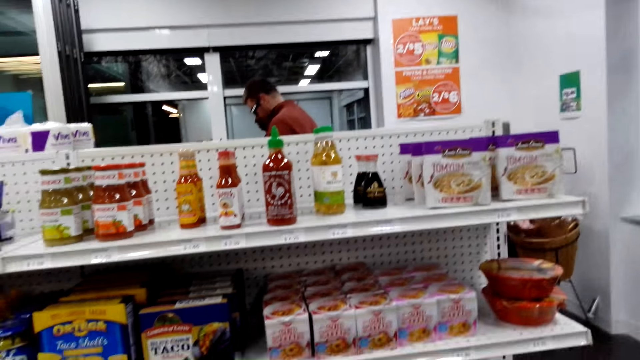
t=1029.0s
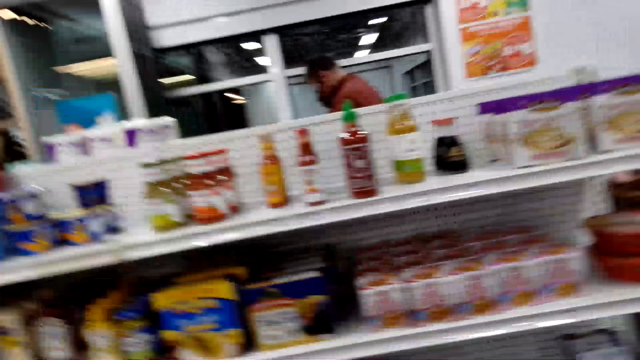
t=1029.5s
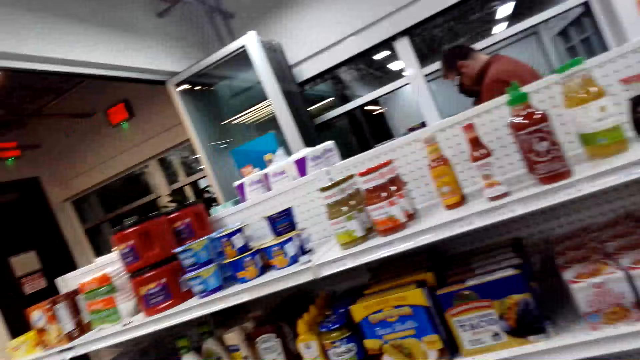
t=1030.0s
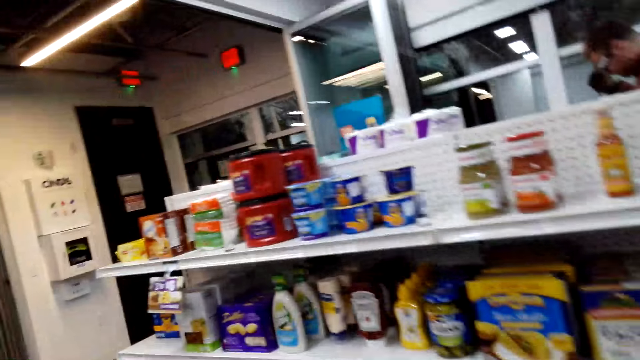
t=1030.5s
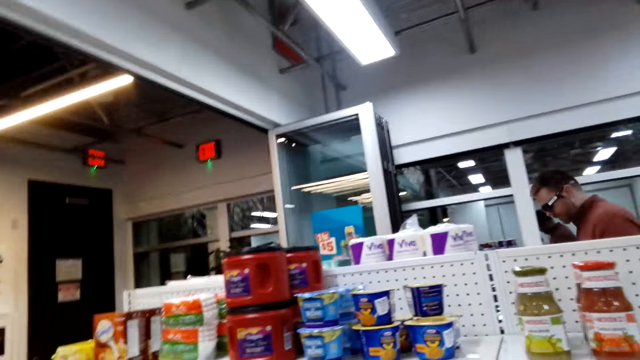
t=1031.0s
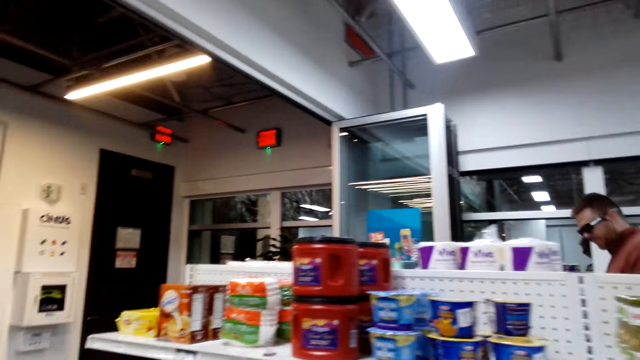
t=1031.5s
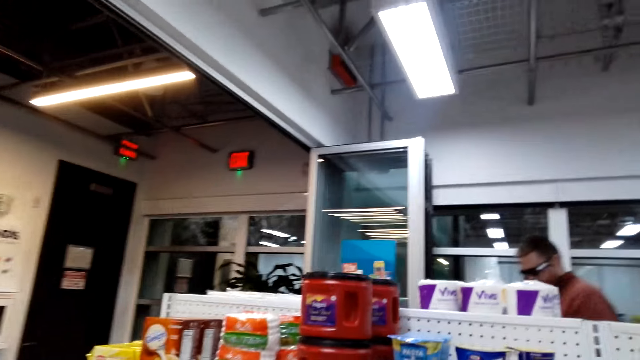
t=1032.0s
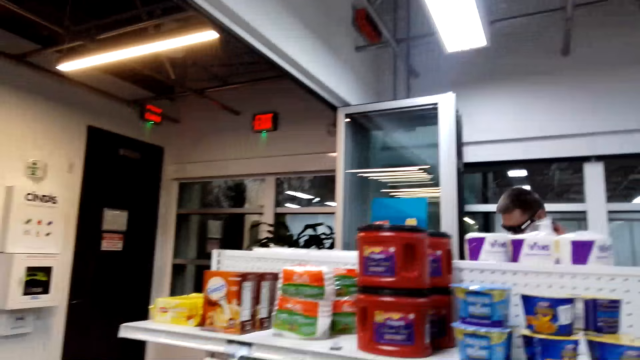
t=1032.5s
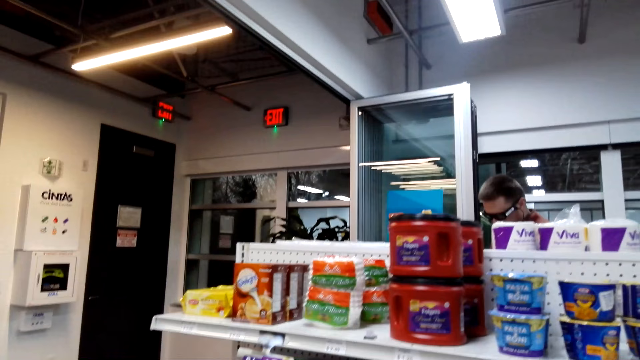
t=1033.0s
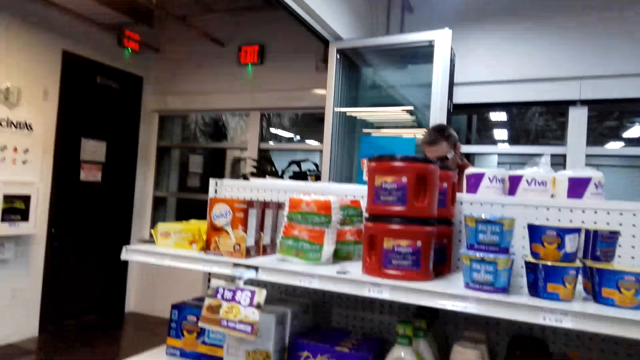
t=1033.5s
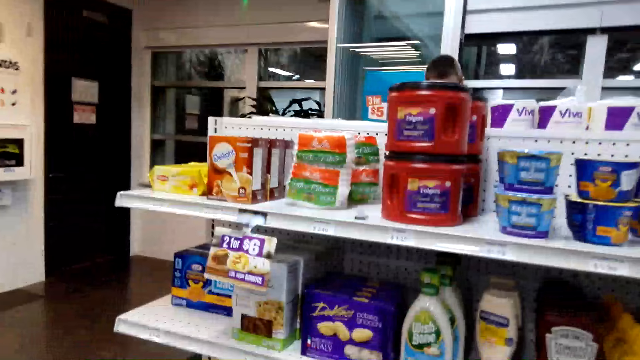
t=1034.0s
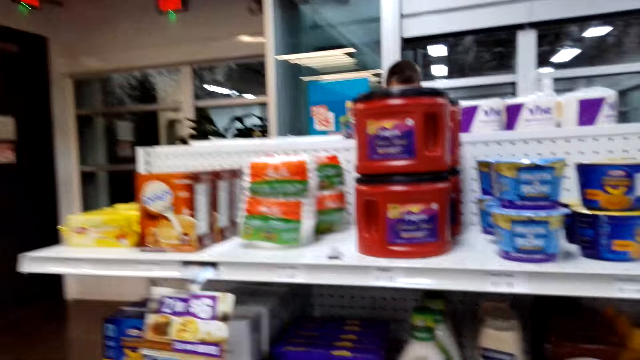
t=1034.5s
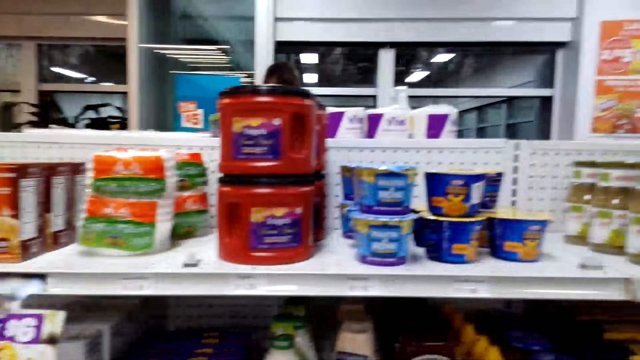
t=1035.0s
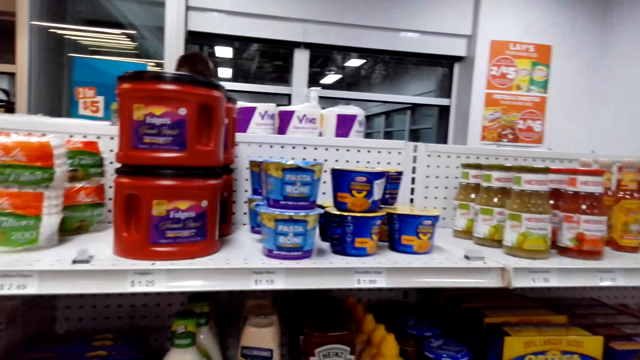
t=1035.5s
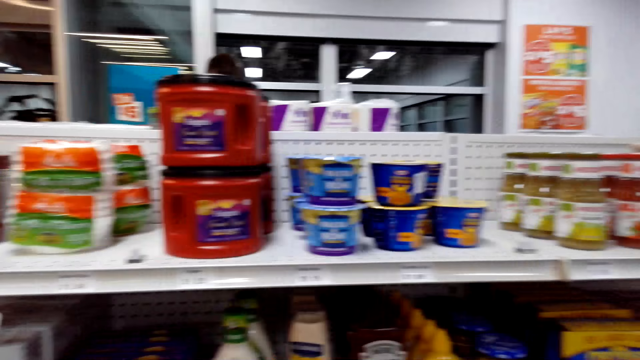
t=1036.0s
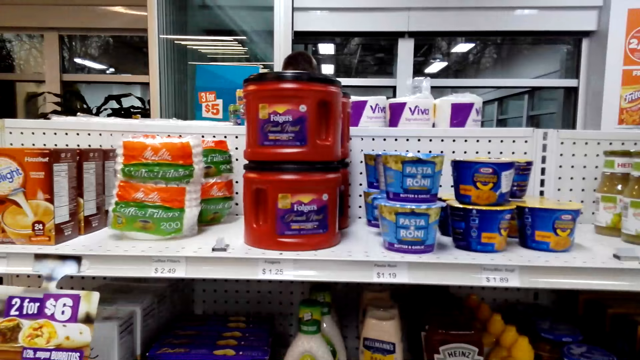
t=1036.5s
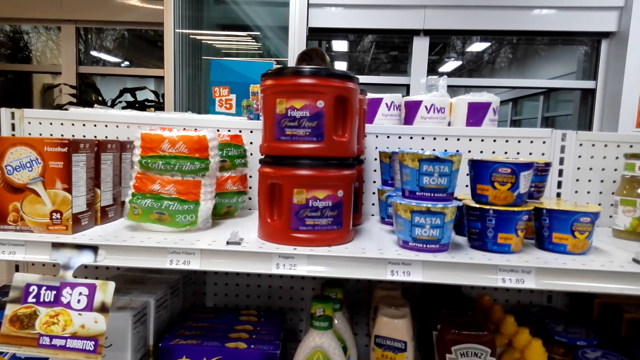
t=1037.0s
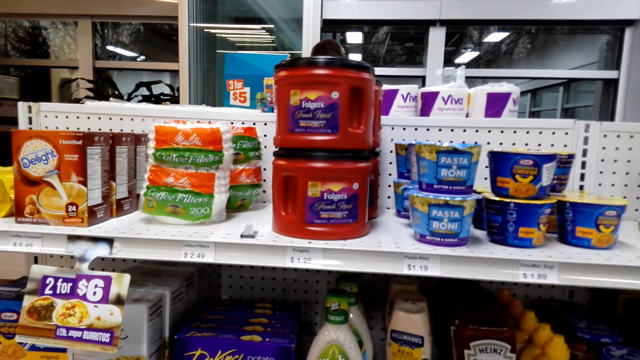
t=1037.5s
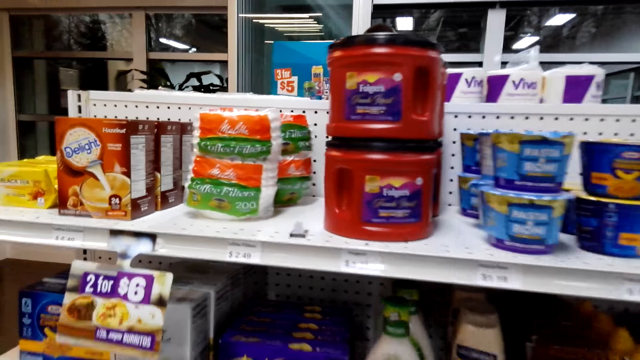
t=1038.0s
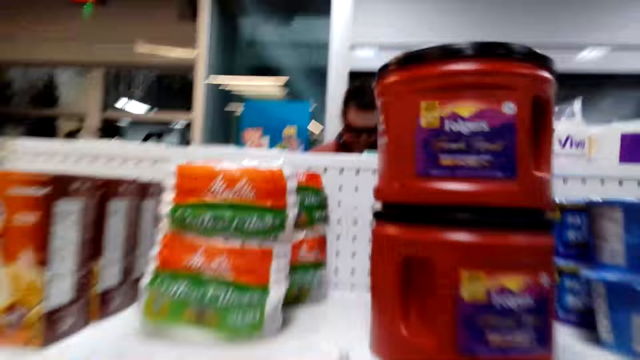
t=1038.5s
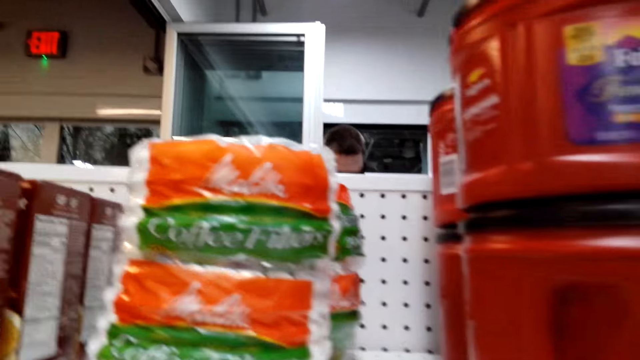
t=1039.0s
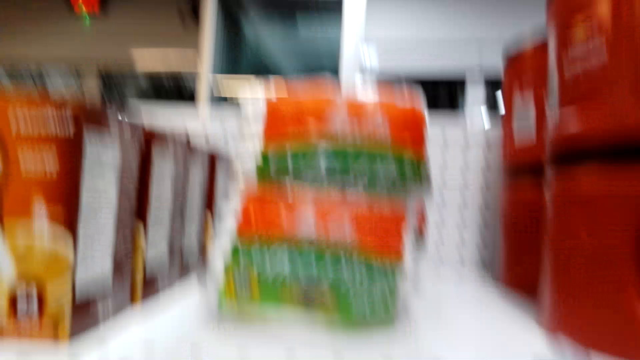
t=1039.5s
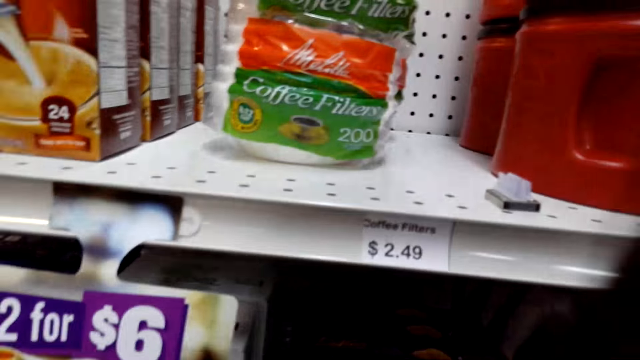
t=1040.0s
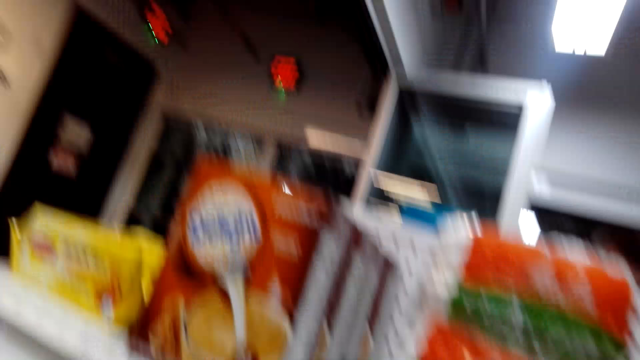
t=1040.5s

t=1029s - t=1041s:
The camera wearer looks around. They walk around.

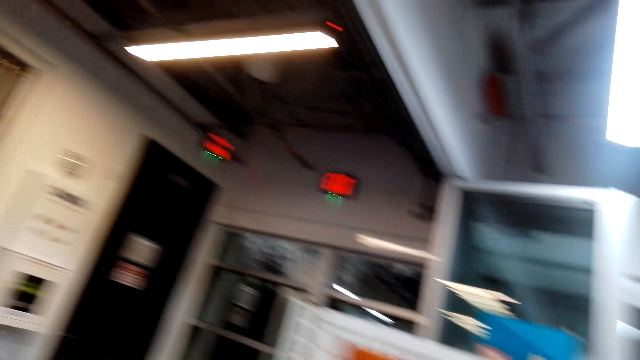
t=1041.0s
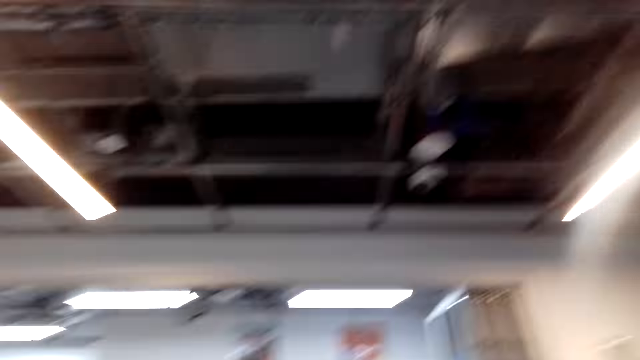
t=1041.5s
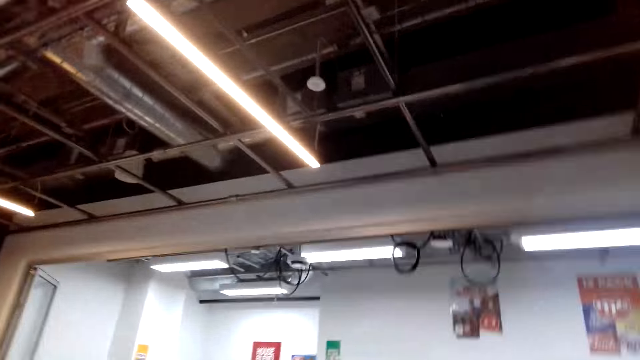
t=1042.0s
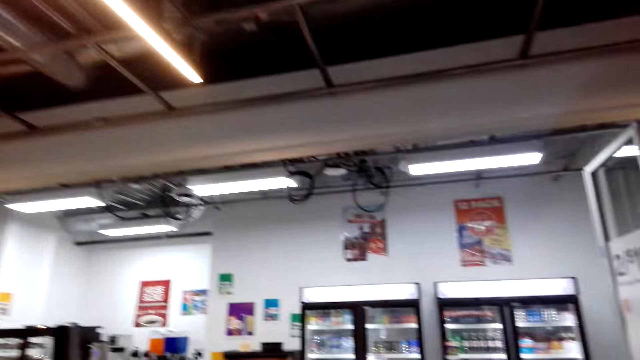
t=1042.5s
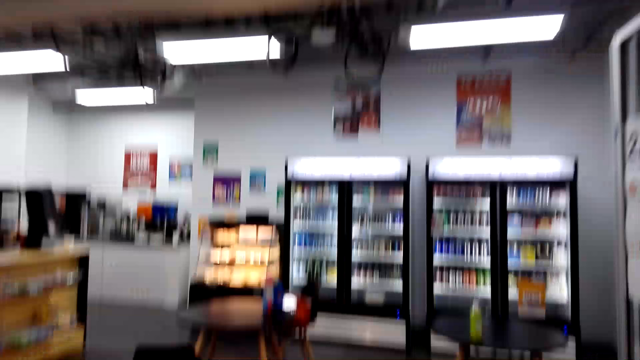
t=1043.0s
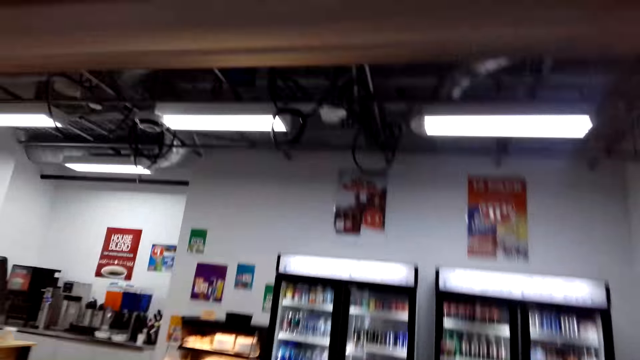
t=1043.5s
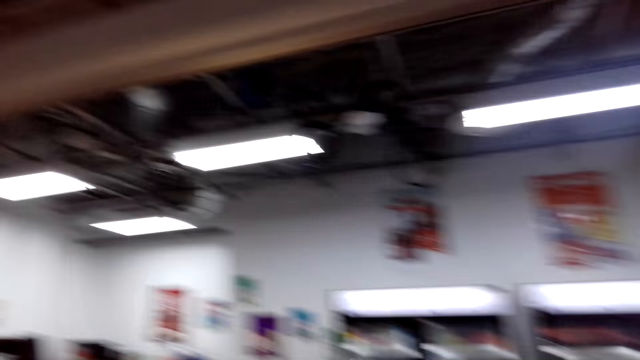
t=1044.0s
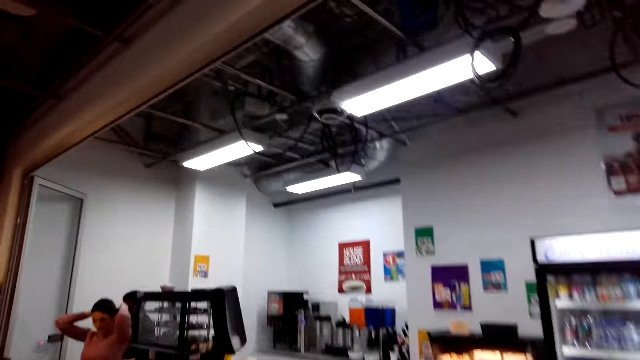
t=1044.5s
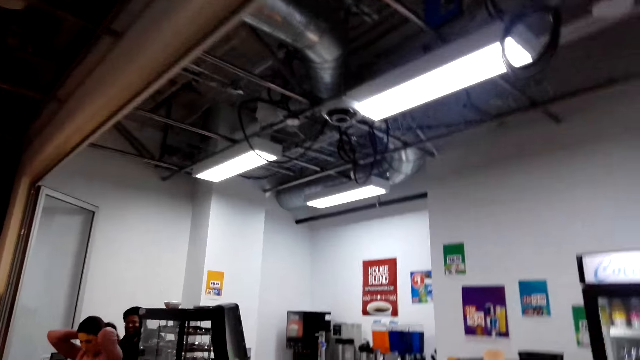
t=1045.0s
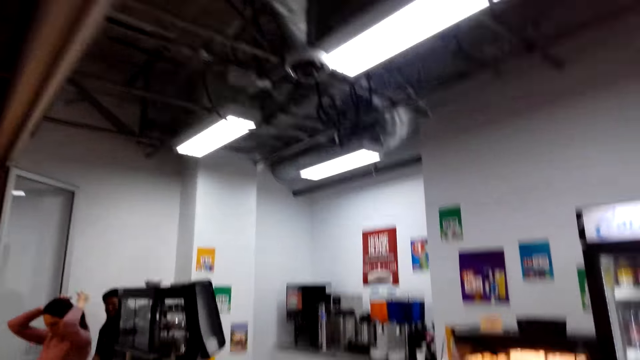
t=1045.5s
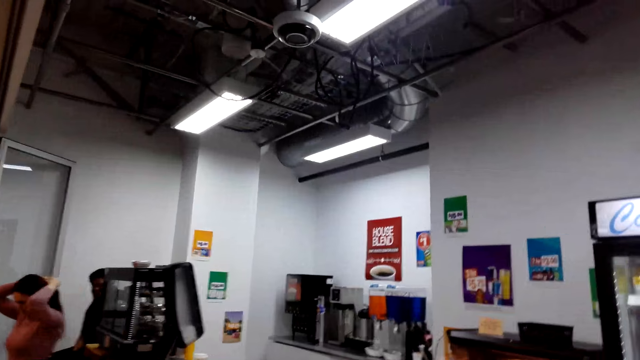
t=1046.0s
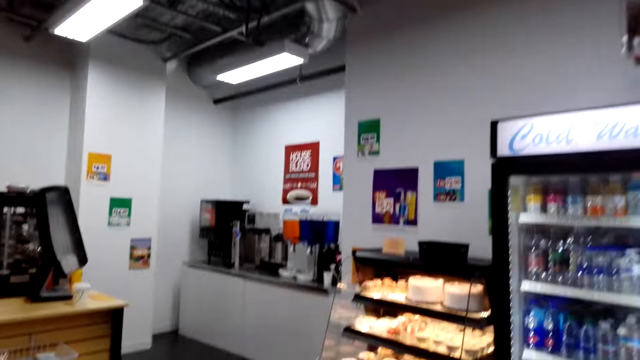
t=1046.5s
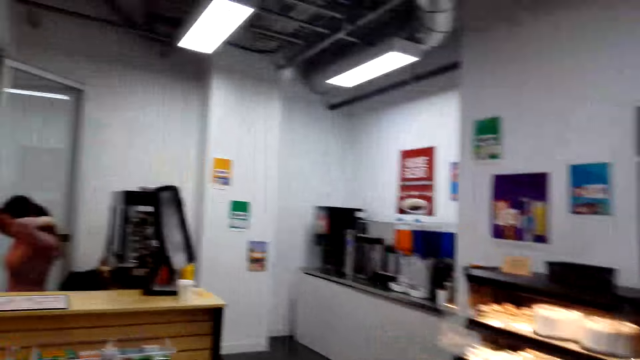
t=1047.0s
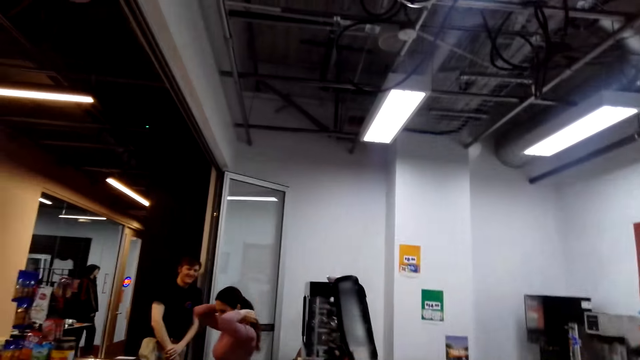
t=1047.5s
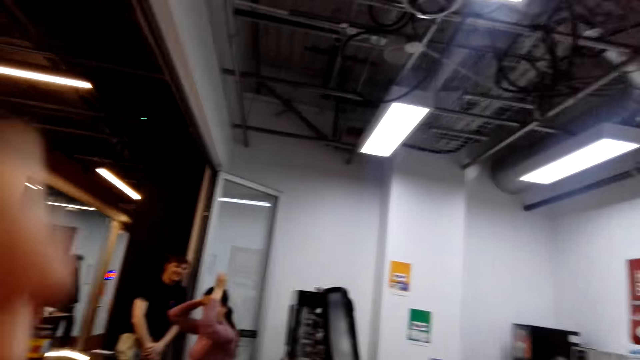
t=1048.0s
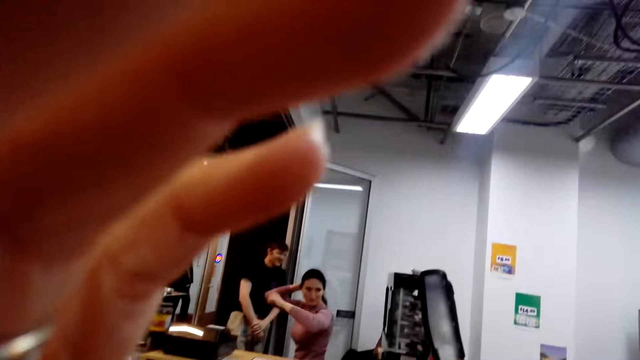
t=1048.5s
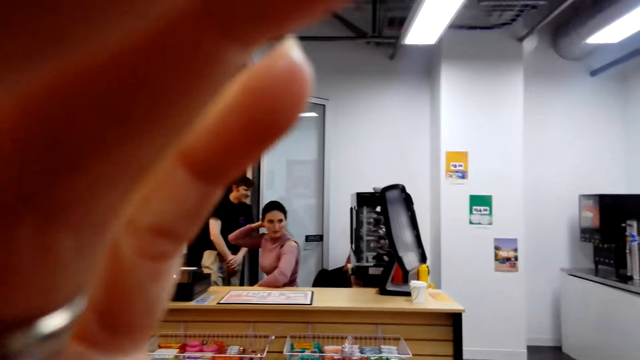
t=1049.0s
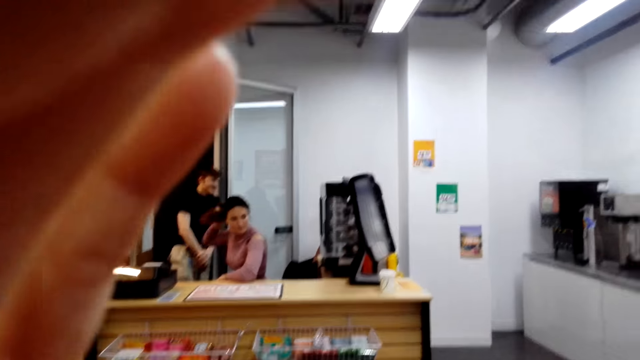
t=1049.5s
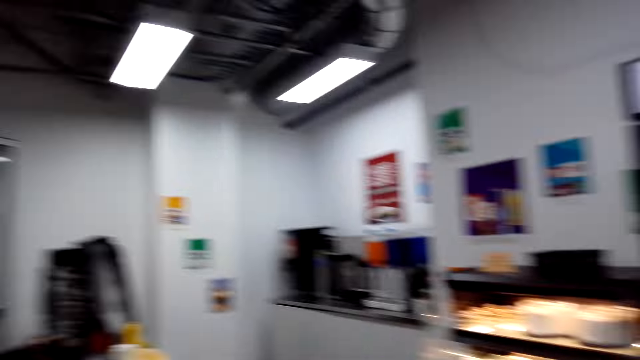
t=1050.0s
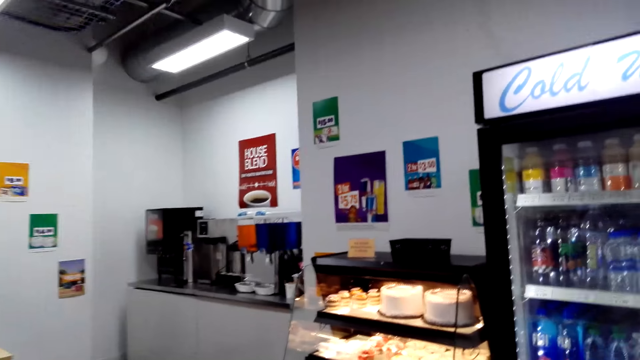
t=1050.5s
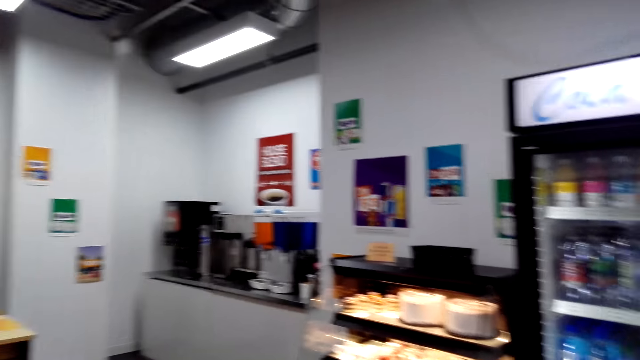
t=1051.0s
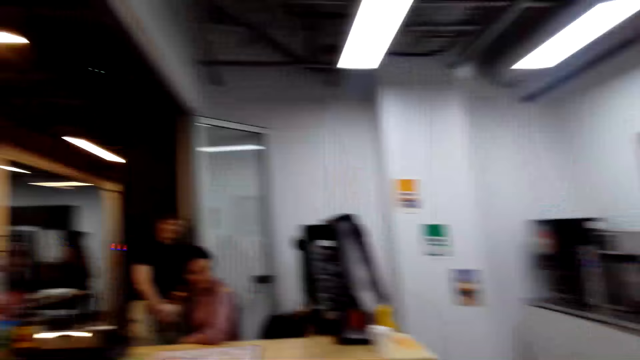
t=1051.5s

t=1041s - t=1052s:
The camera wearer adjusts the camera.
